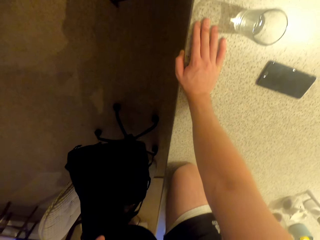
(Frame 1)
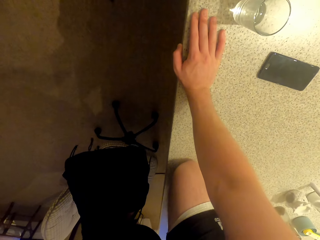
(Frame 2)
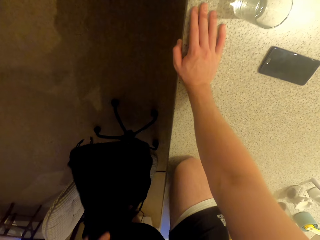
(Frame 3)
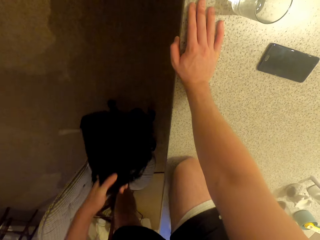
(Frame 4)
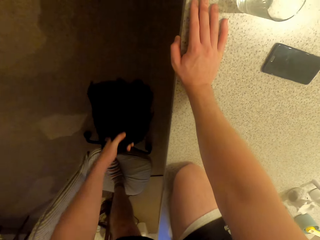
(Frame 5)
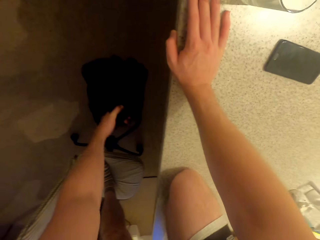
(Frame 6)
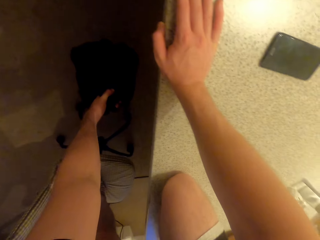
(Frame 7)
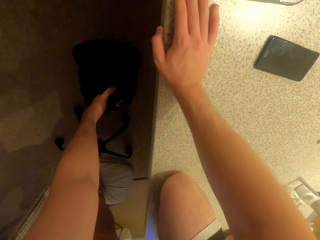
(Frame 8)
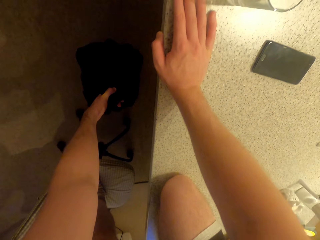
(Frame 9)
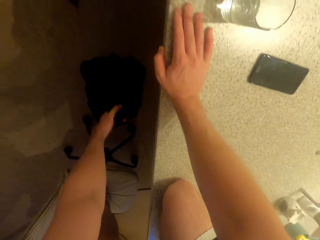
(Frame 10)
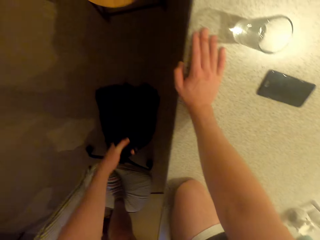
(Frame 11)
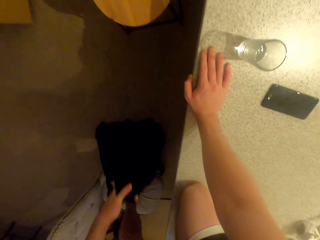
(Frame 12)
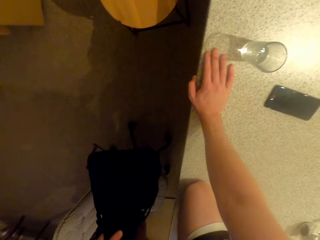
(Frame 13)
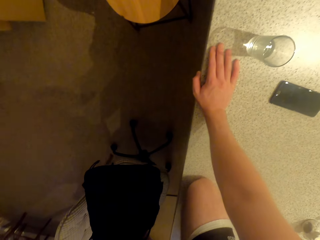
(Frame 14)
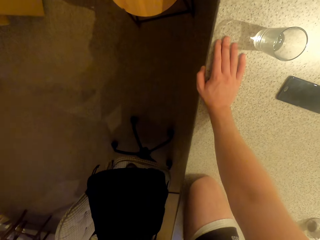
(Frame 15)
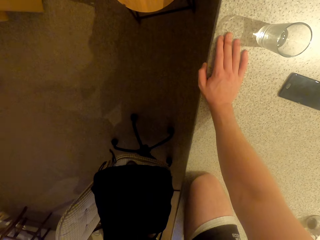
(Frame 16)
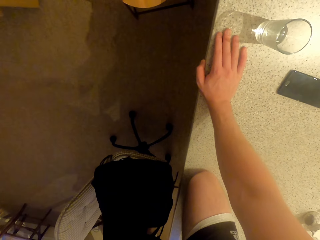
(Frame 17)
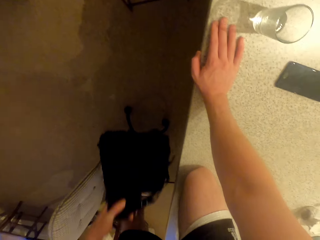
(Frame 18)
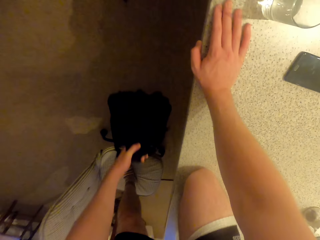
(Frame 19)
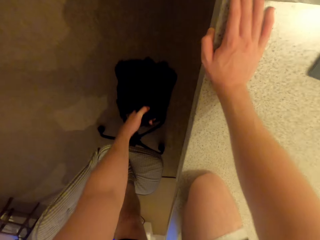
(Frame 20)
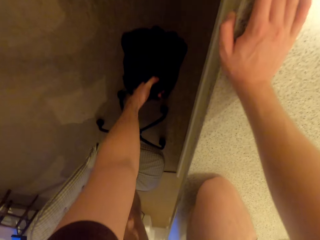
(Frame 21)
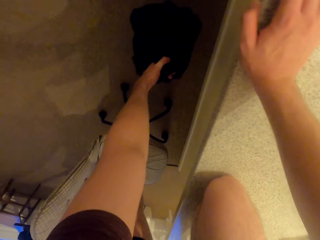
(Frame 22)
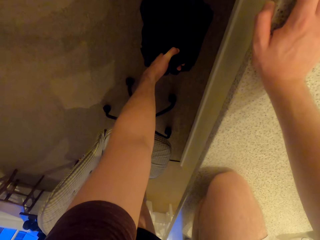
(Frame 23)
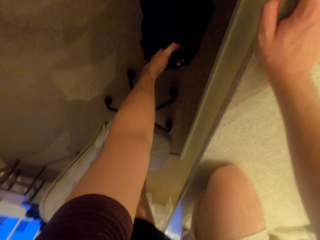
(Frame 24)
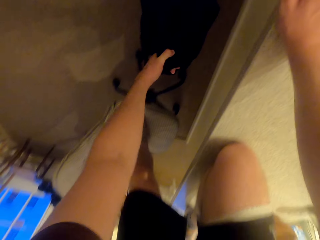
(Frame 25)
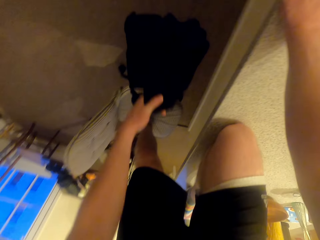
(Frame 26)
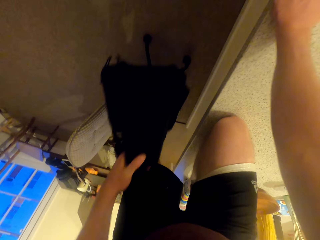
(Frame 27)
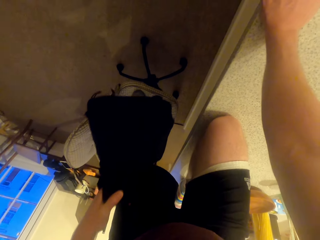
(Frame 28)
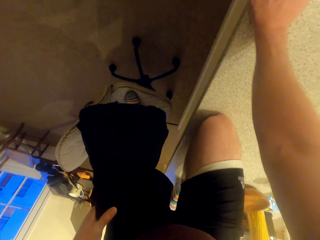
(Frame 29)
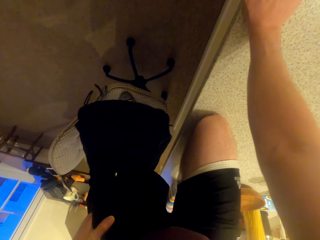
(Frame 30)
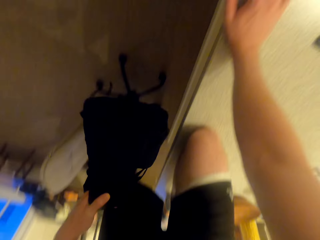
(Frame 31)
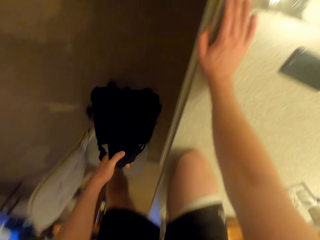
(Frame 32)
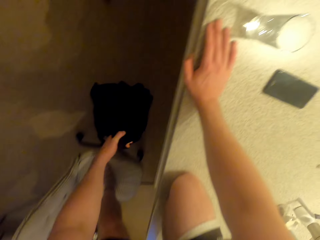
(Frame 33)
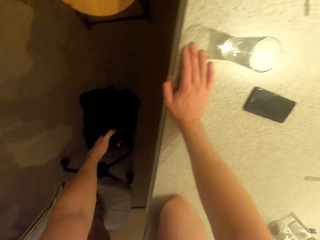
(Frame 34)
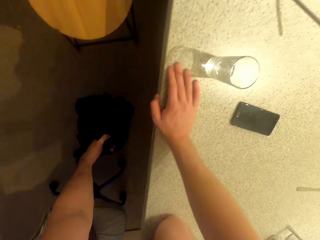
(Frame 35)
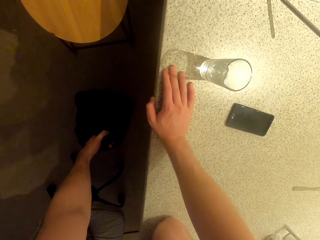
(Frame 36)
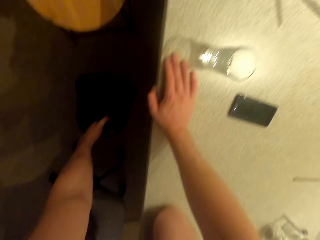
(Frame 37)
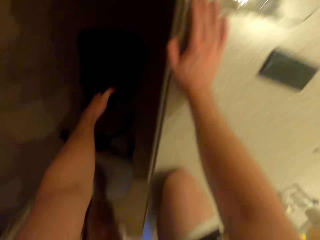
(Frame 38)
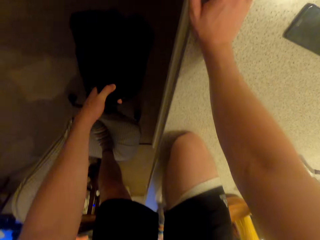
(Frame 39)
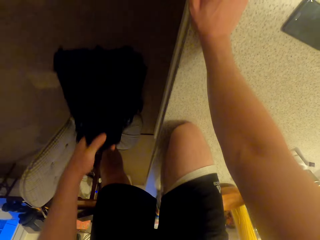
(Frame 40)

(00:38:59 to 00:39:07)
The camera wearer lifts the backpack up and down.

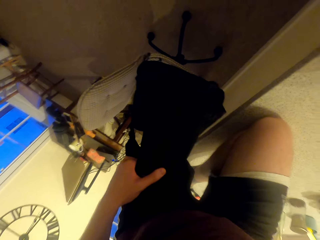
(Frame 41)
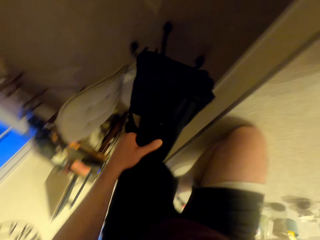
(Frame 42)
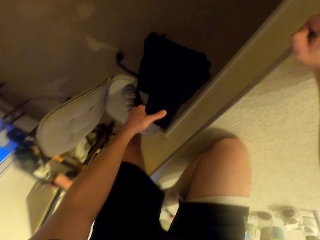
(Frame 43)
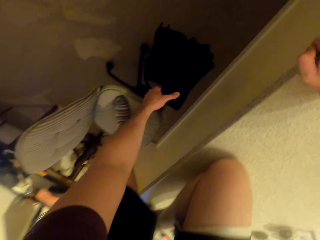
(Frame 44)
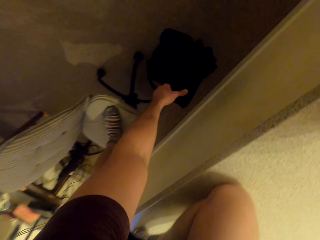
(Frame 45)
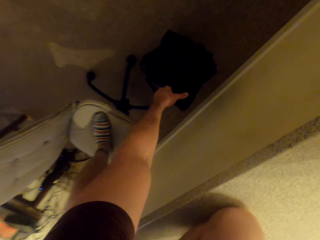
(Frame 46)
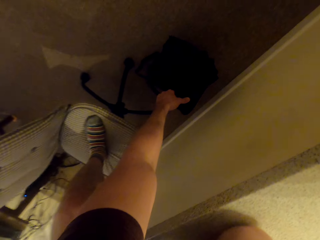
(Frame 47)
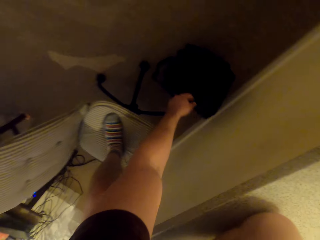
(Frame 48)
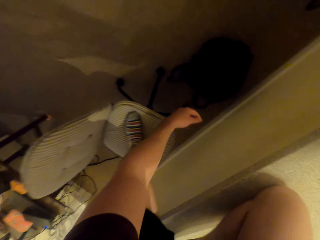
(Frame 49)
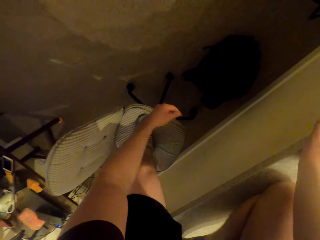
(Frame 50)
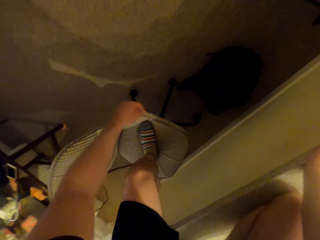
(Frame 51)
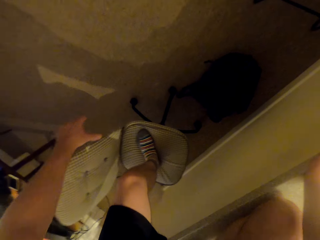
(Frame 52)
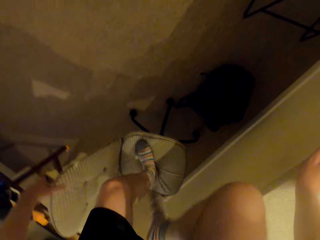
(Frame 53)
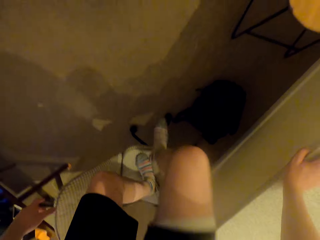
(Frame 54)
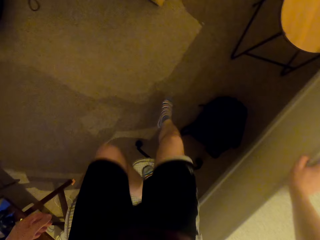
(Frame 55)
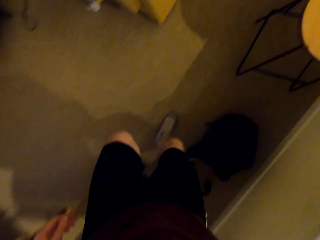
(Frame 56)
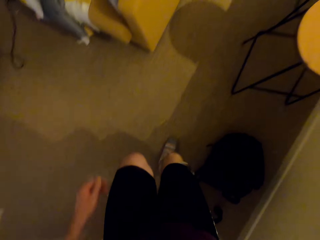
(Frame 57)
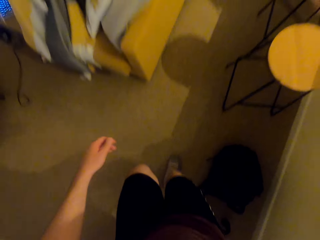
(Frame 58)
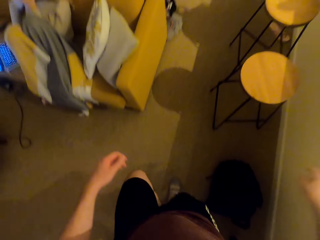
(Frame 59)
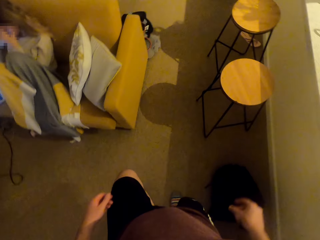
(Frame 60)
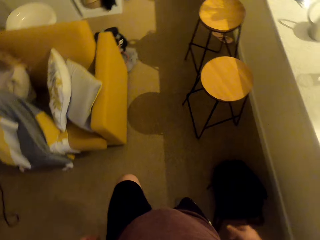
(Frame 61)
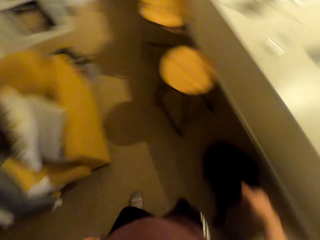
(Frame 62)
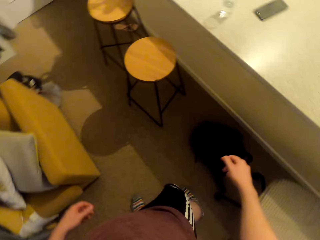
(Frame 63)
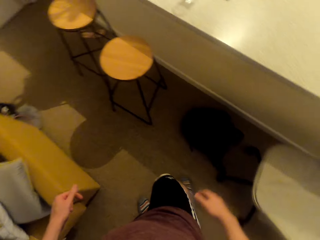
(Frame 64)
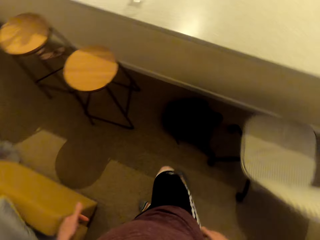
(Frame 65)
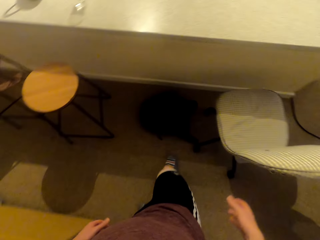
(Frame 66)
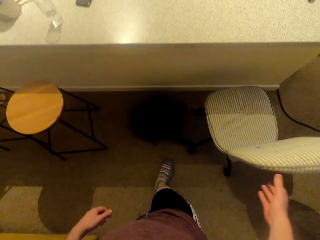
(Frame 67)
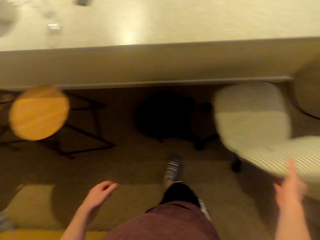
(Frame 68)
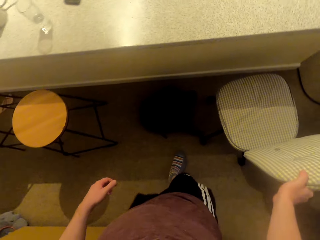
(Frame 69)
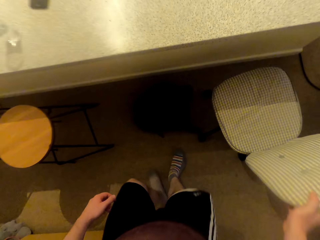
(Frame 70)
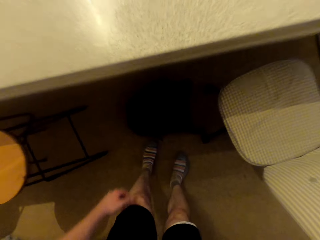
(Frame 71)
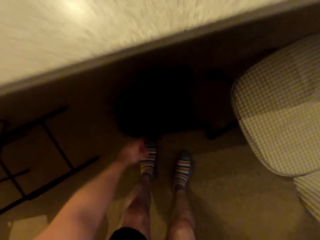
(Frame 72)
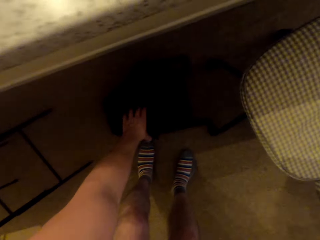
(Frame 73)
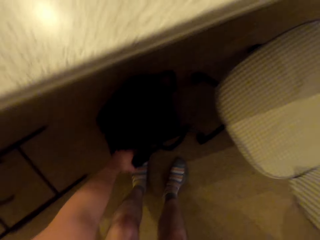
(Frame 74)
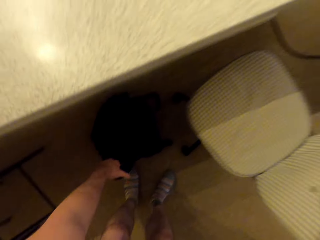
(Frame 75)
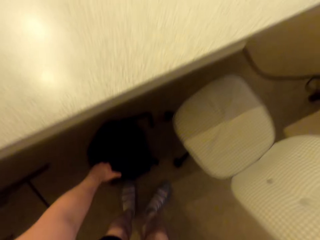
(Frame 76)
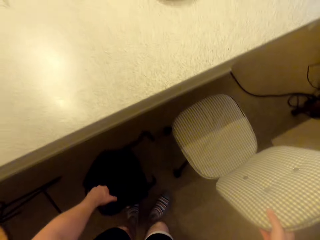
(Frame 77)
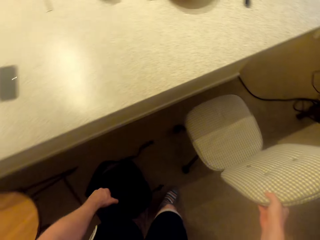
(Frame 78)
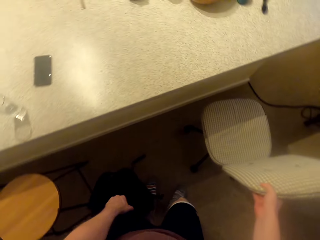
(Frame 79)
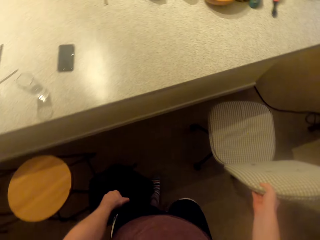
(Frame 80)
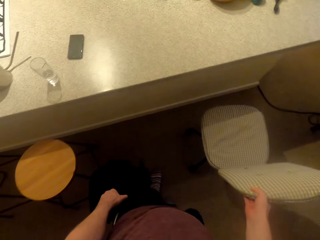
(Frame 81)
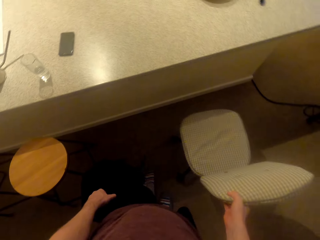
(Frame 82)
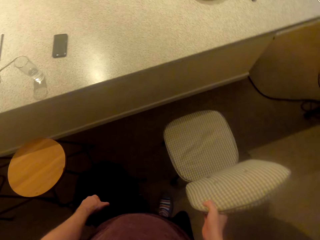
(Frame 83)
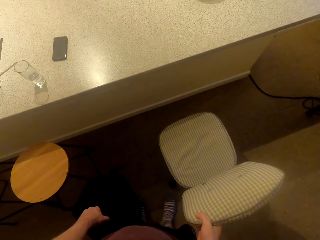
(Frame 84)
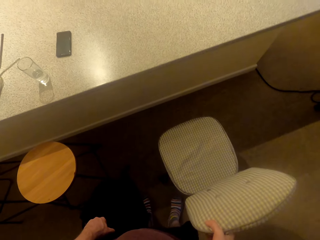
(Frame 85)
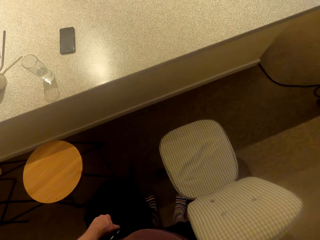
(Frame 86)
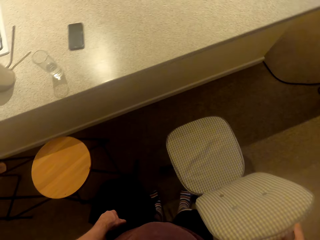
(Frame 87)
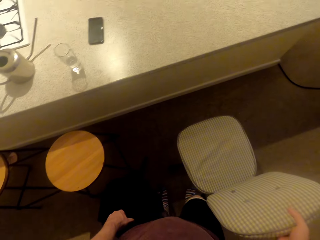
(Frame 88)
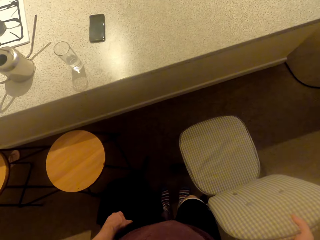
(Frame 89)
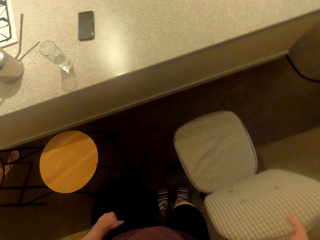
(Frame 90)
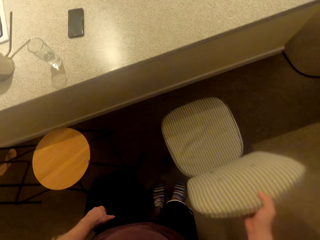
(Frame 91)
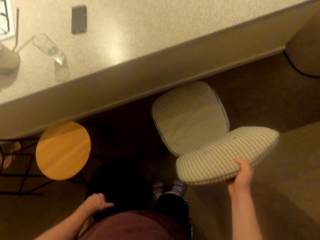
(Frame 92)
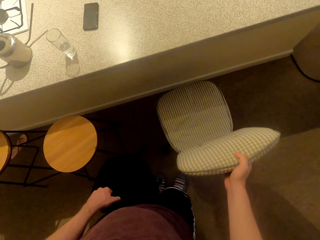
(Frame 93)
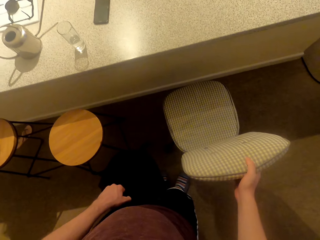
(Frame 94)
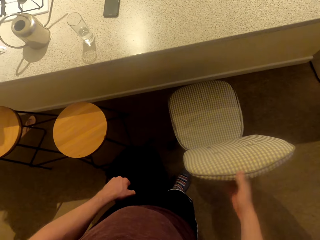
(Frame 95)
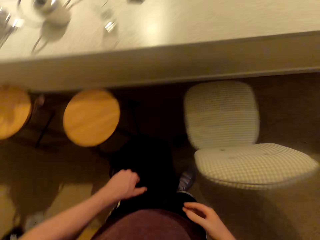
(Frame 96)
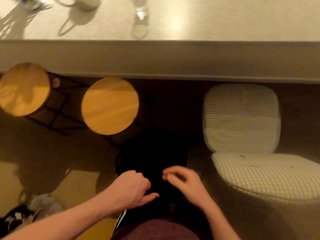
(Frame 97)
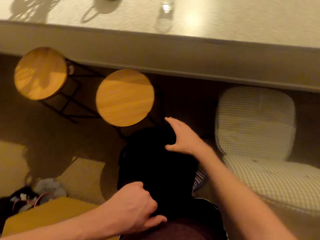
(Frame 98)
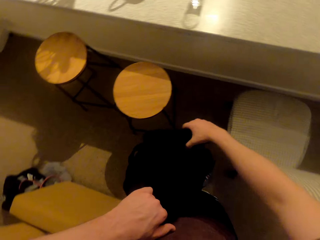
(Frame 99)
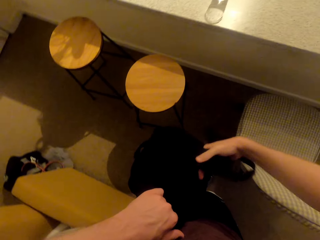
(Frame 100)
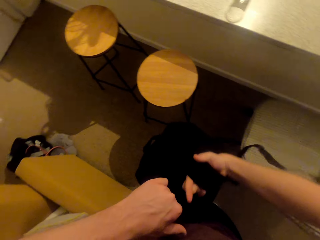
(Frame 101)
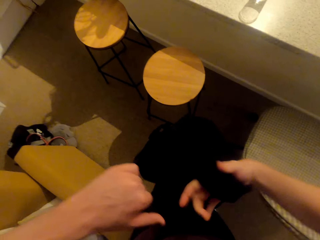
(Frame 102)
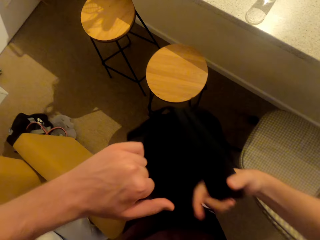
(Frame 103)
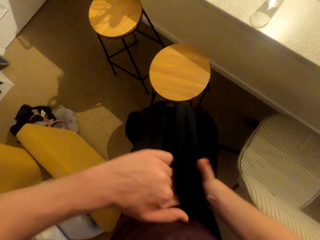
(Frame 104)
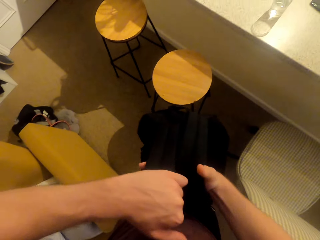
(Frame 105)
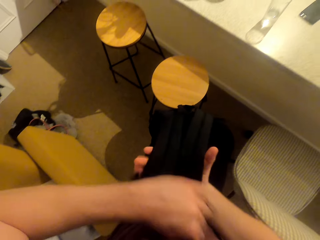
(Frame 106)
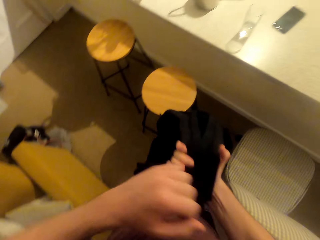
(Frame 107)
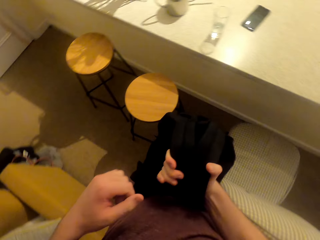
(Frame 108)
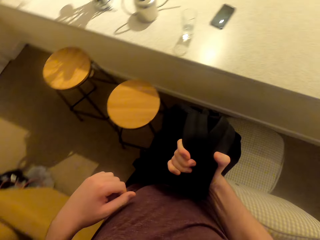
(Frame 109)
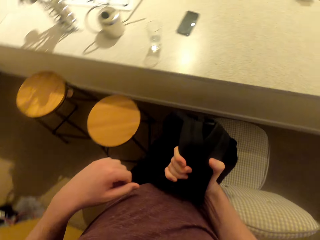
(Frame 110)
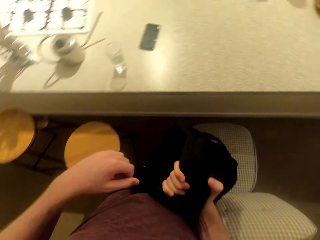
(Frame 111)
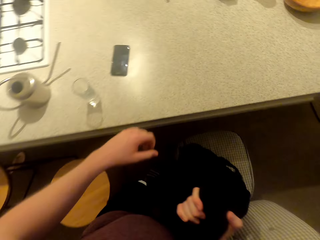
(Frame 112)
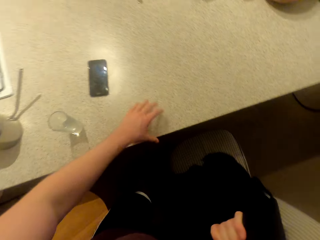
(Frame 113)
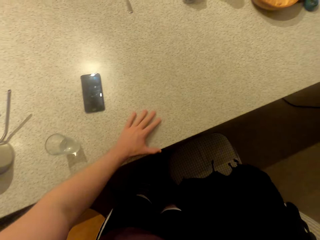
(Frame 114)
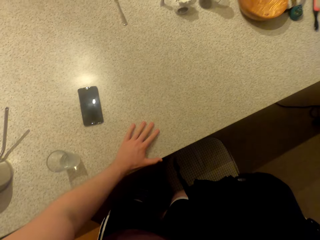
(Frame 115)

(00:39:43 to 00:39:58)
The camera wearer drops the backpack on the floor. They step on the floor. They come down from the stool. They lift up the backpack.
